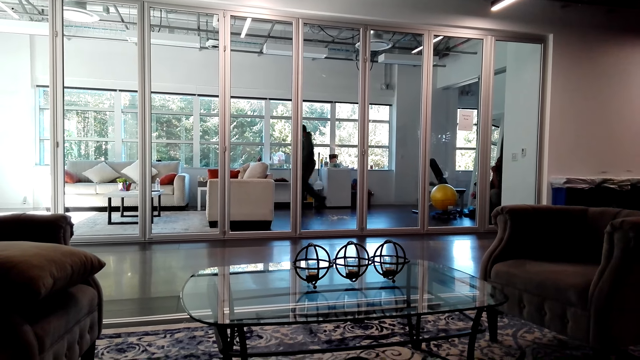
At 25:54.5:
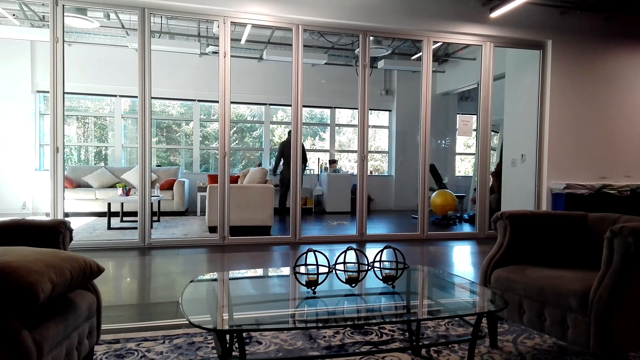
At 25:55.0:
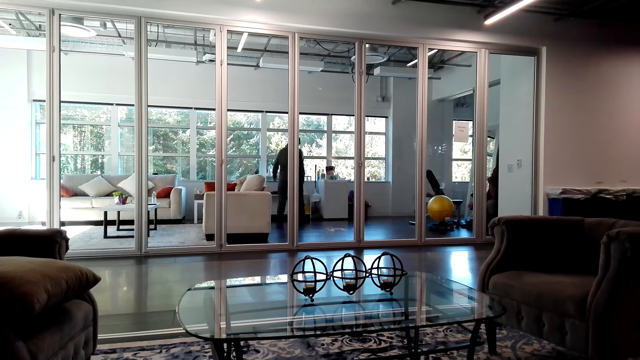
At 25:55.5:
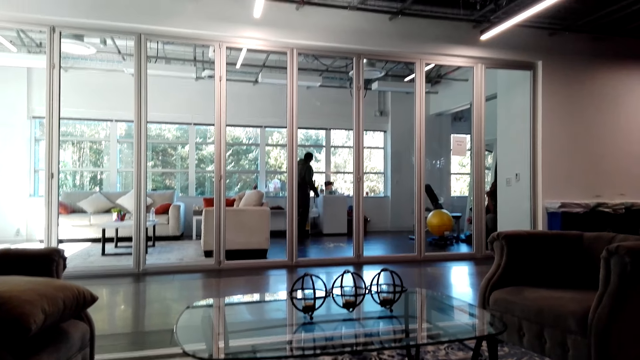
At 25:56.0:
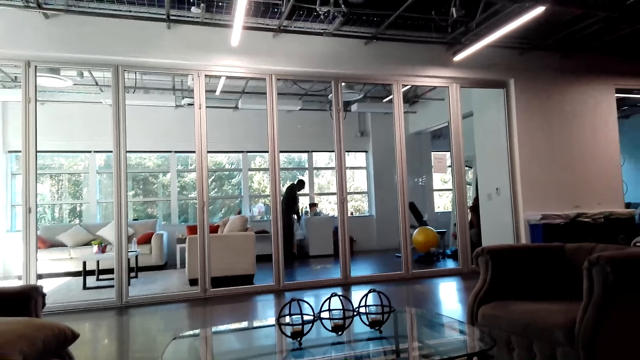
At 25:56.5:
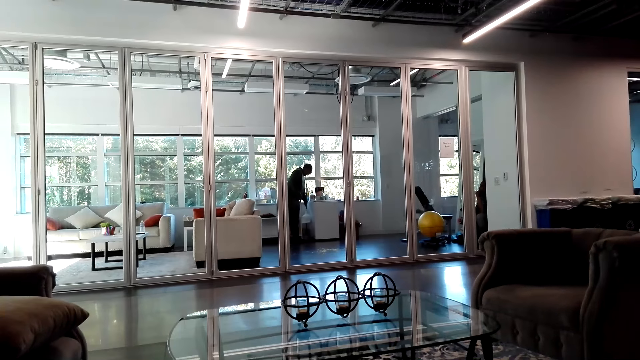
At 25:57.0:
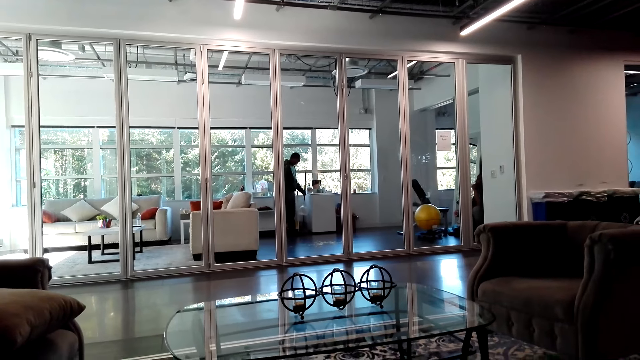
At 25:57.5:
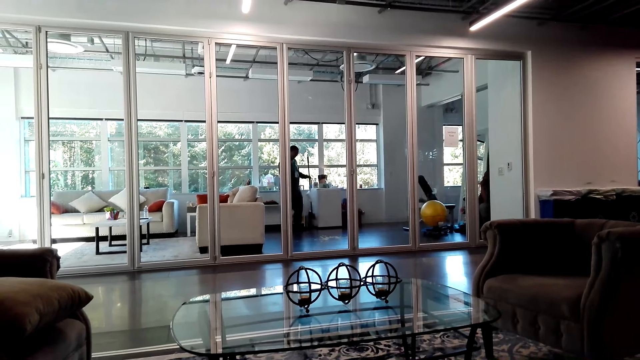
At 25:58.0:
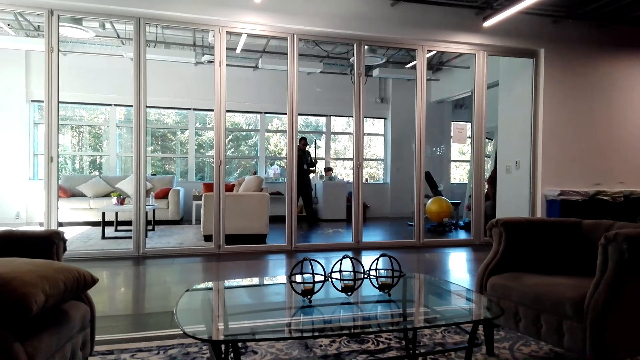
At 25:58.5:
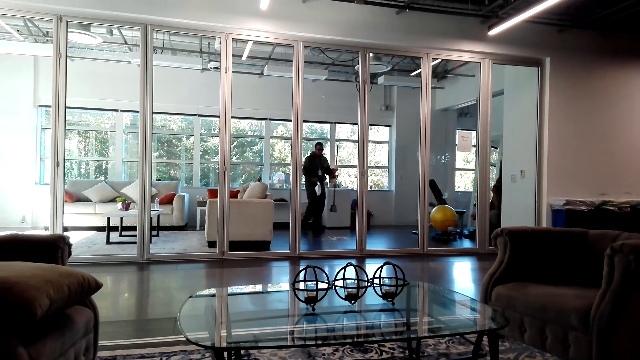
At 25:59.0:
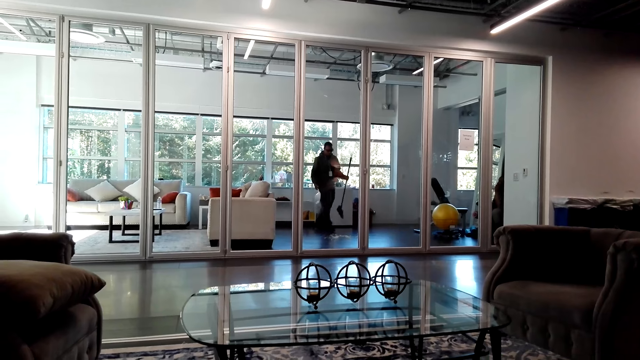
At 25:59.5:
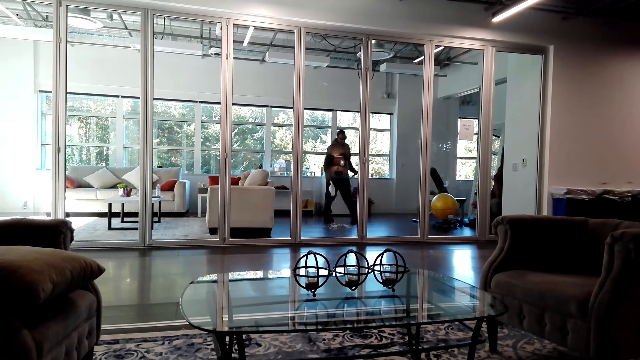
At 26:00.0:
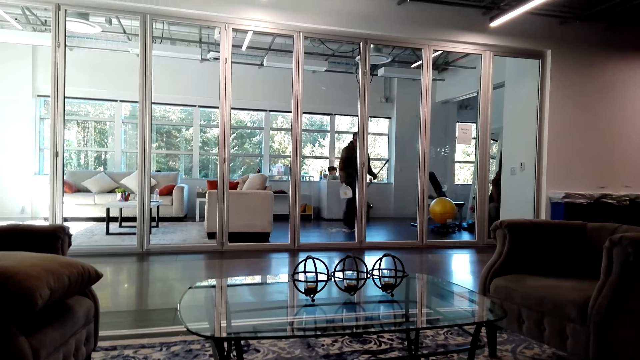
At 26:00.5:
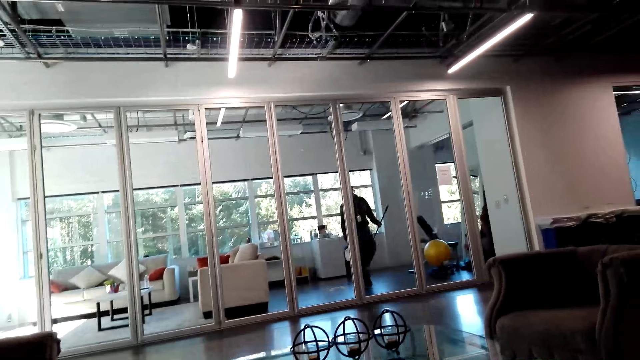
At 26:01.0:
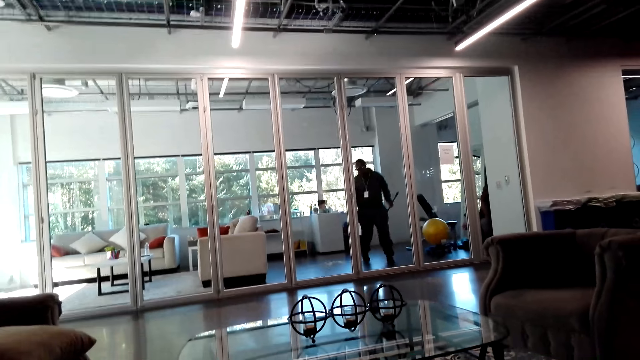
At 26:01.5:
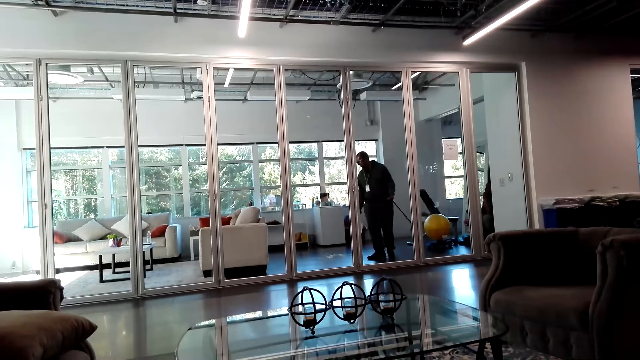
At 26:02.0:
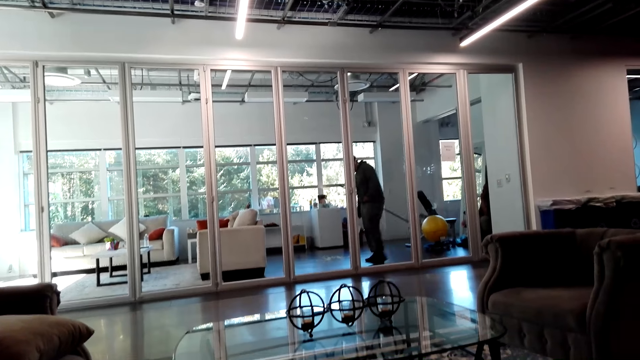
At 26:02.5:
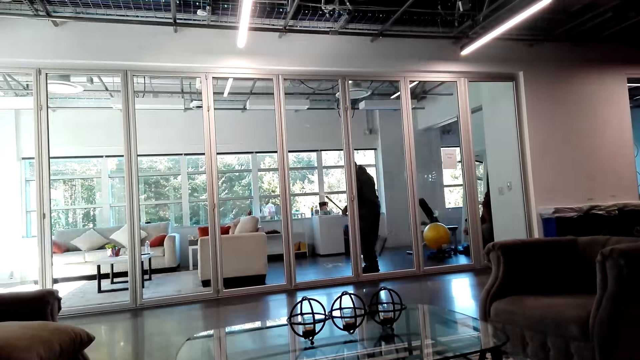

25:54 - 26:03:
A person picks the broom from the floor. The person holds the dust pan and walks in the living room.

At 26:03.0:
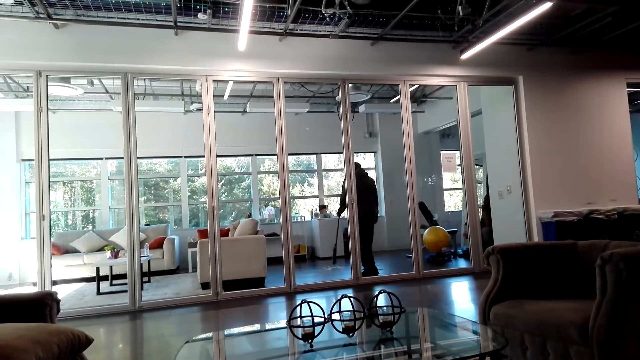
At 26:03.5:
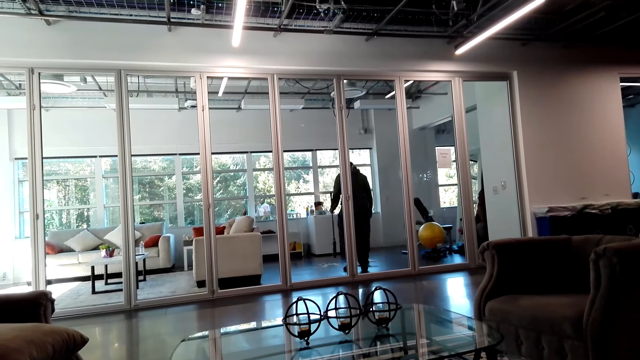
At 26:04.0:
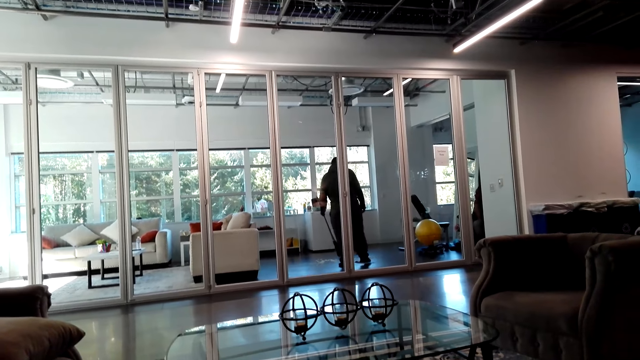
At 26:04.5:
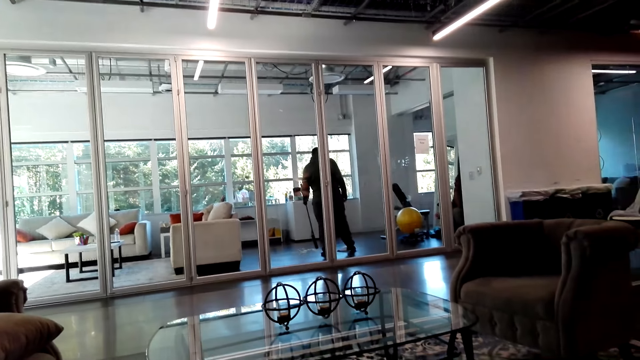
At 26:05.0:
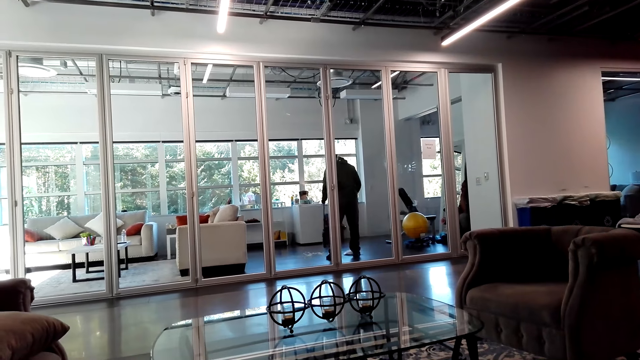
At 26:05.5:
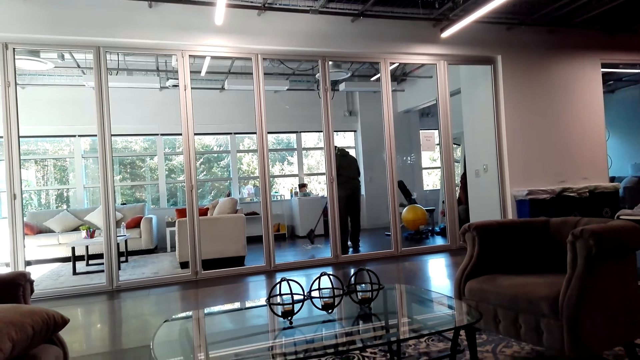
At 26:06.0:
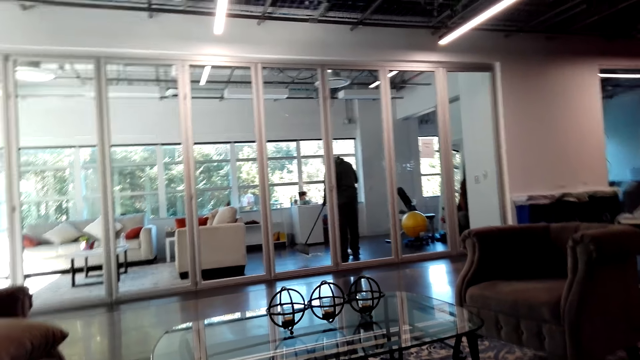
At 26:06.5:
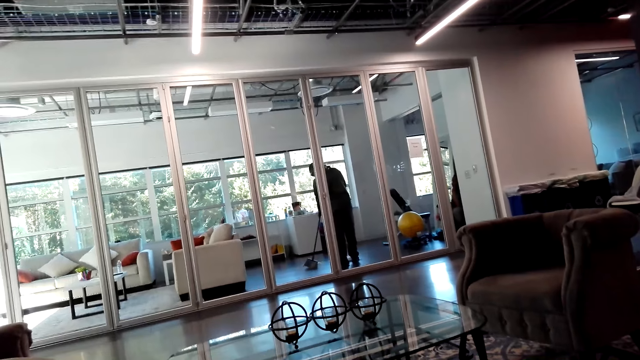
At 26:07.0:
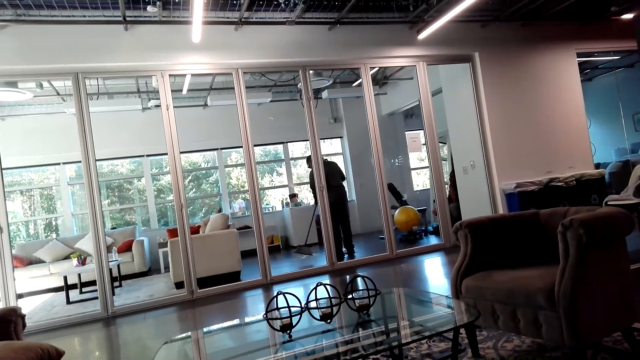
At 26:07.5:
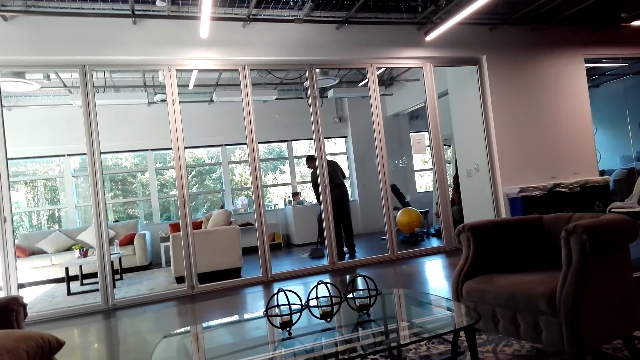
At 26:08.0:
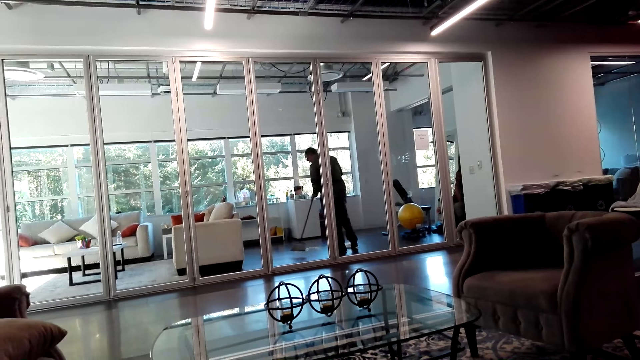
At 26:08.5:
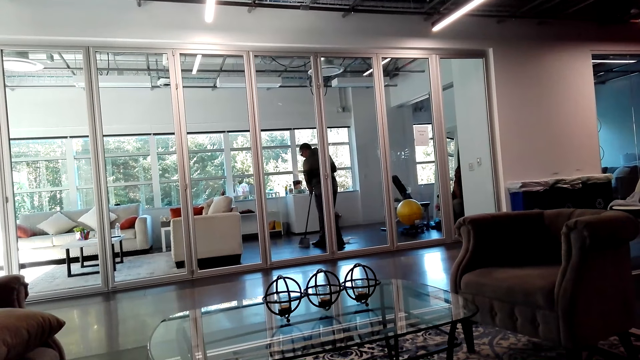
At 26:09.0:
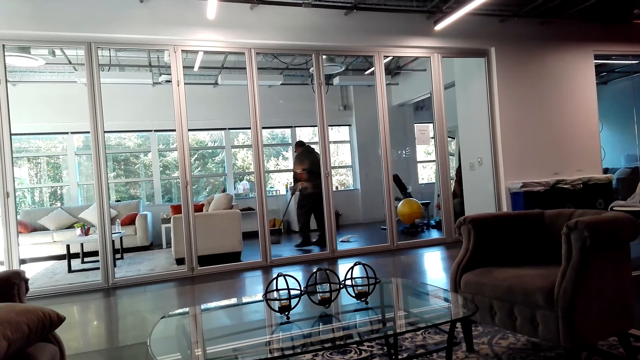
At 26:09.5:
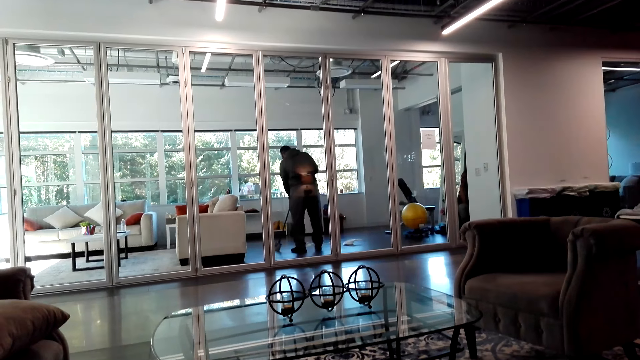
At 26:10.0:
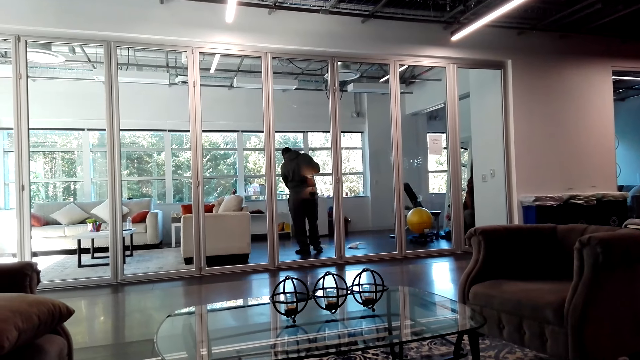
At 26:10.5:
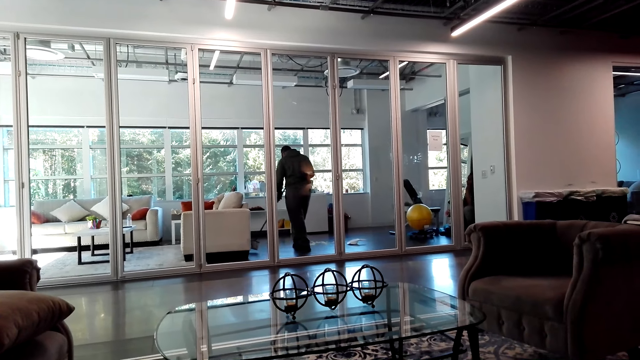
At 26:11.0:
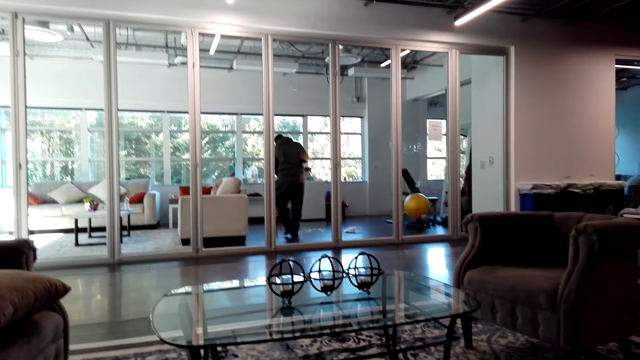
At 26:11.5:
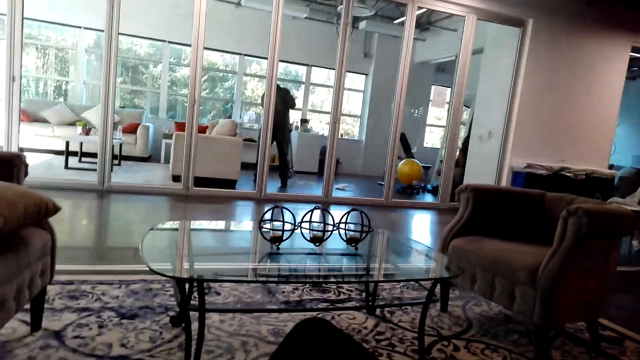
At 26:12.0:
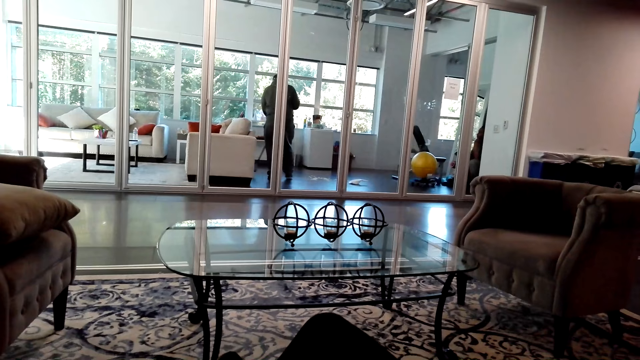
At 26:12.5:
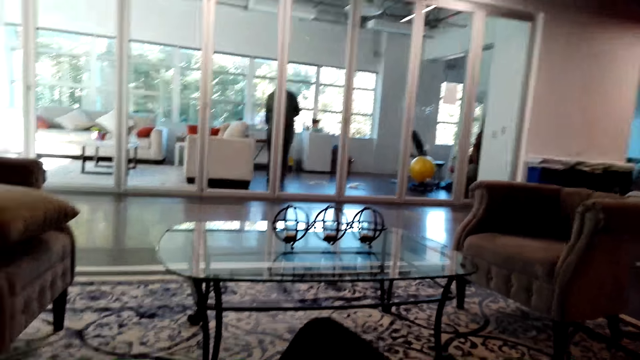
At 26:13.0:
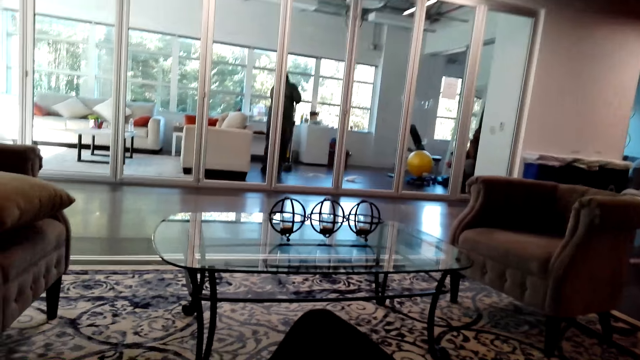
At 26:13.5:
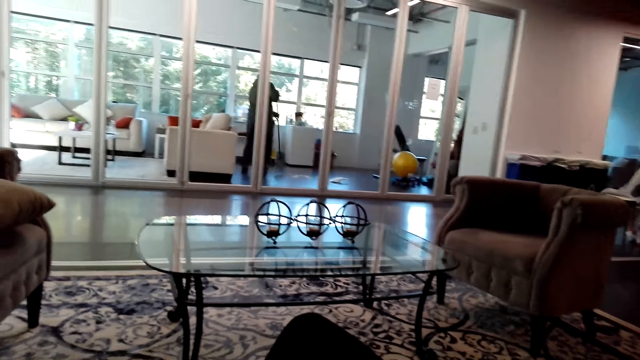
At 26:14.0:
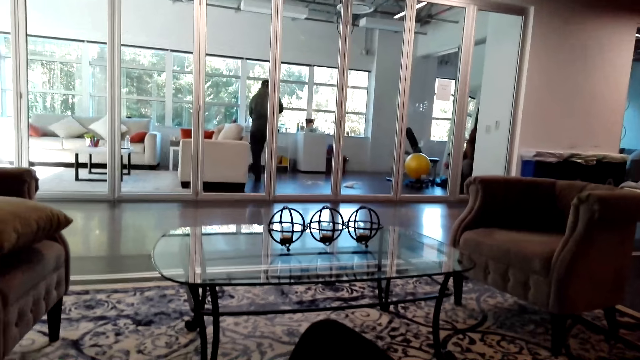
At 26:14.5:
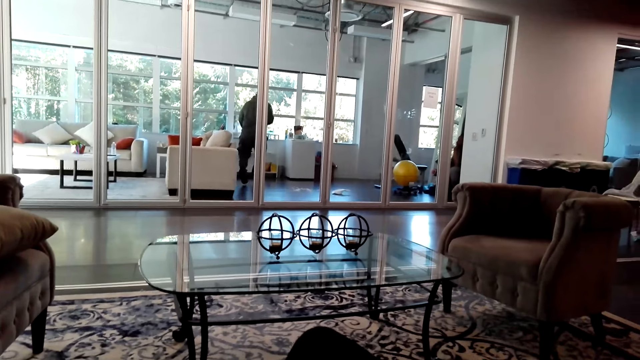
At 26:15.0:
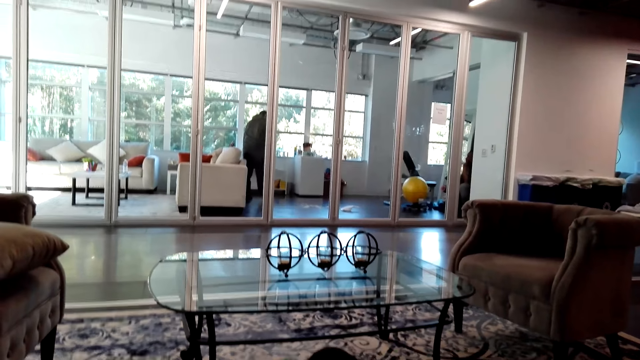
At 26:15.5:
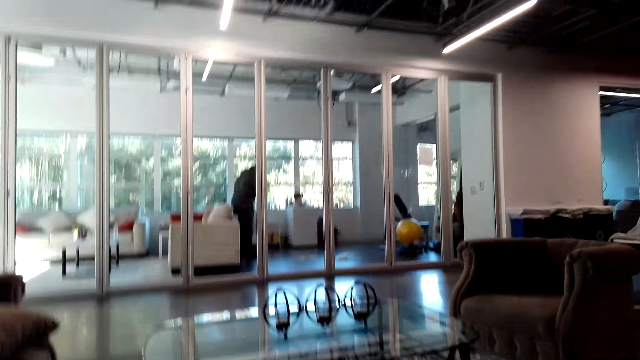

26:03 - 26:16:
A person sweeps the living room floor with the broom.
